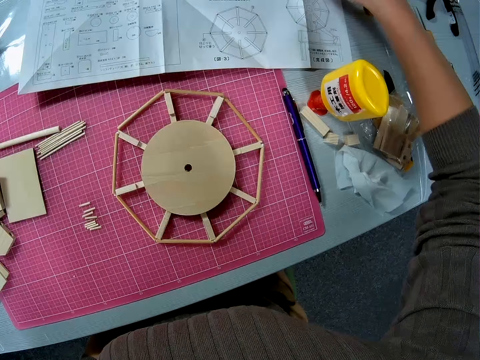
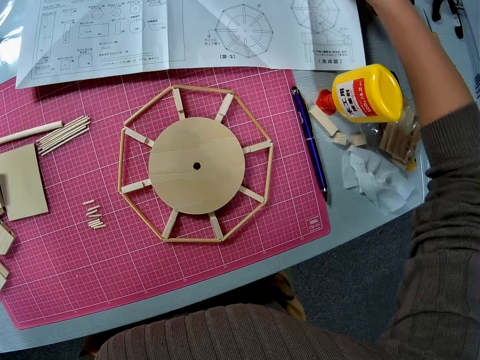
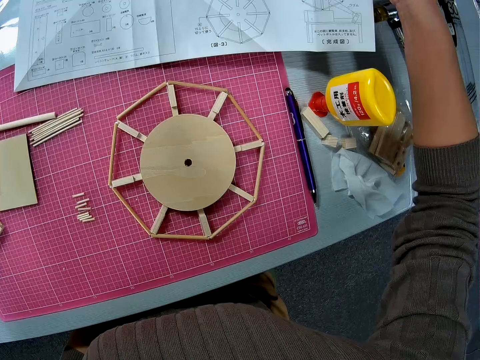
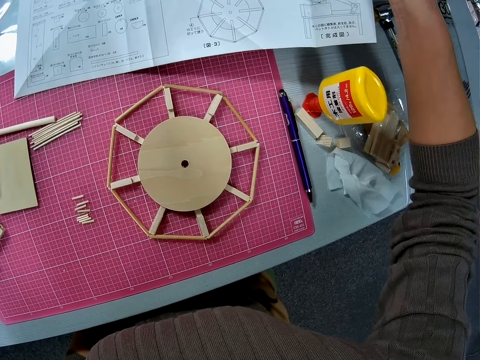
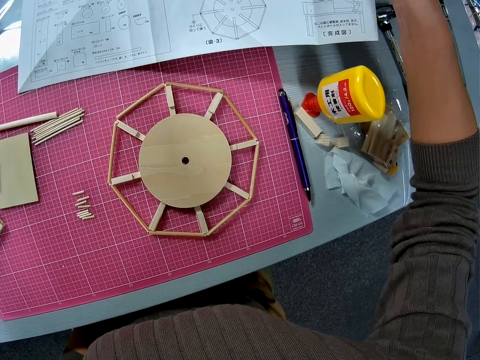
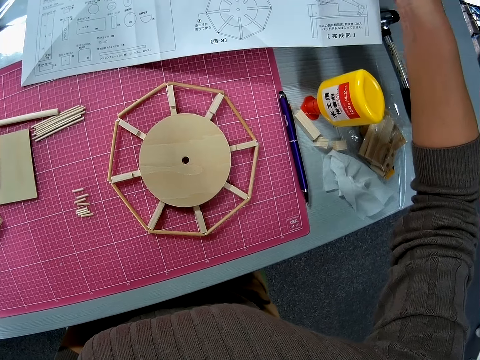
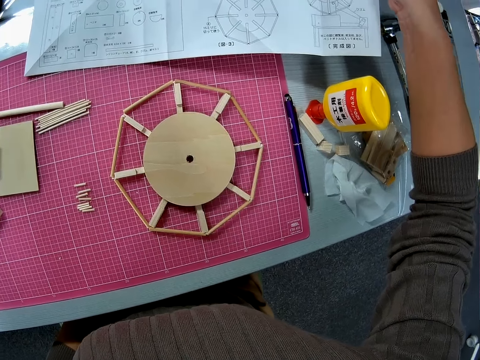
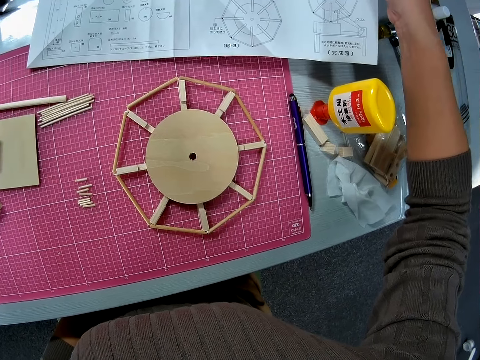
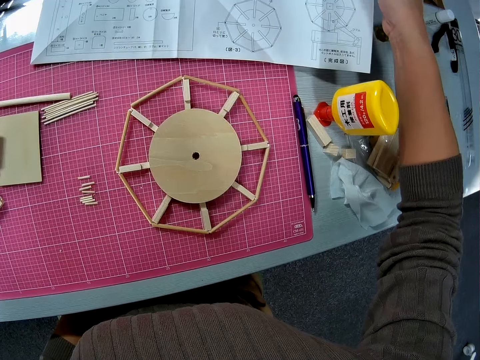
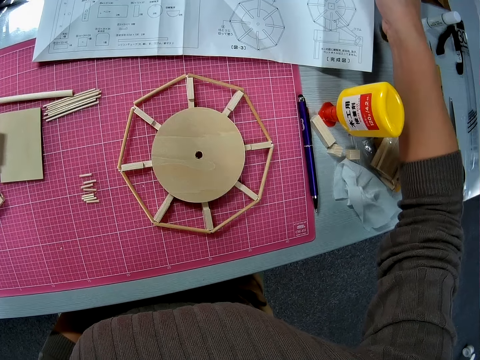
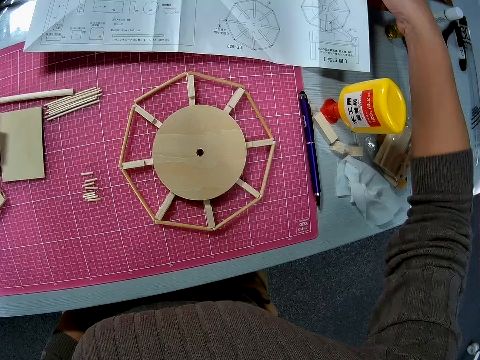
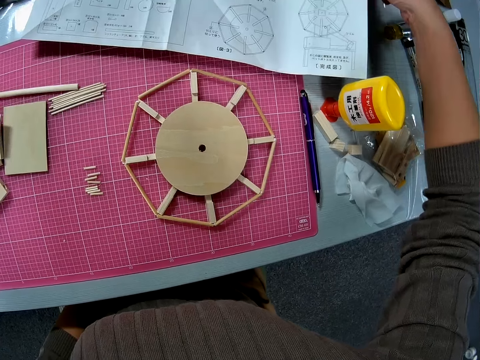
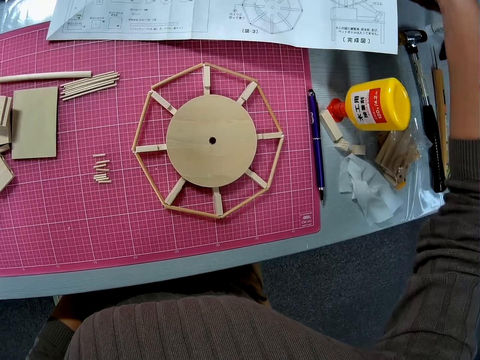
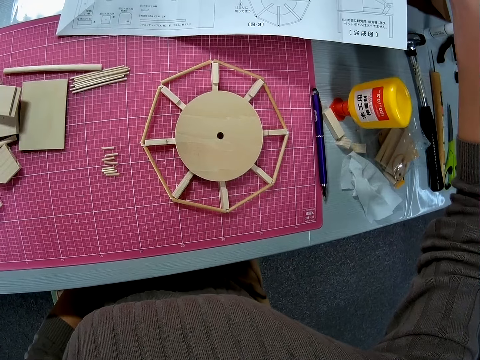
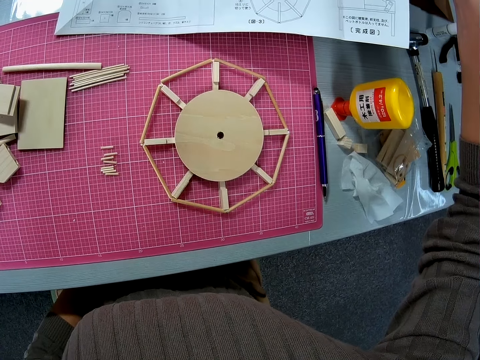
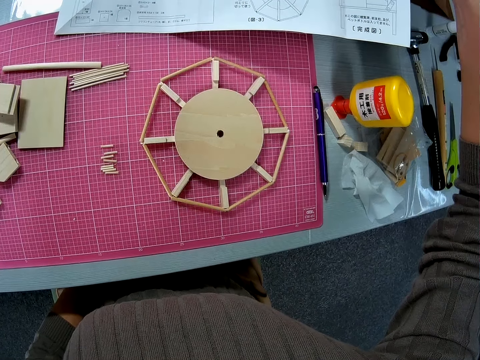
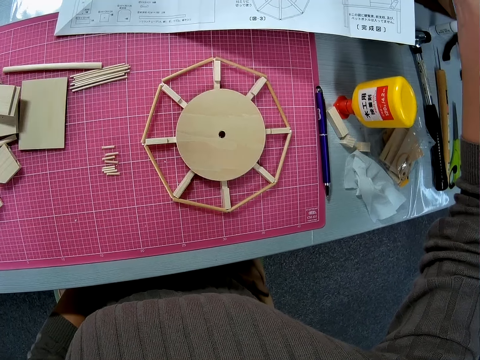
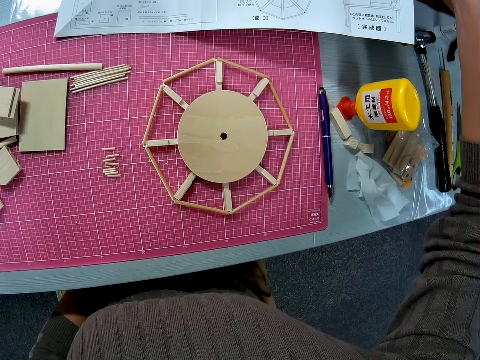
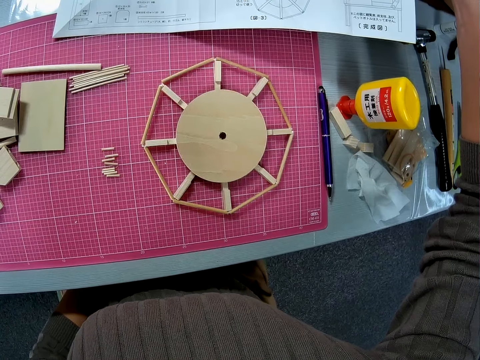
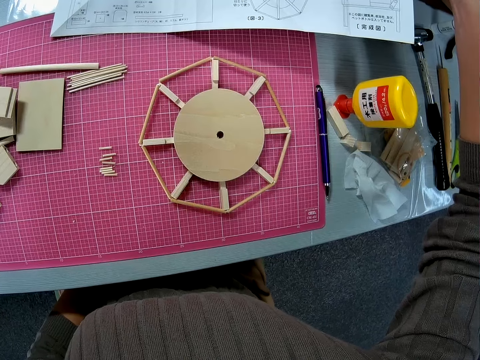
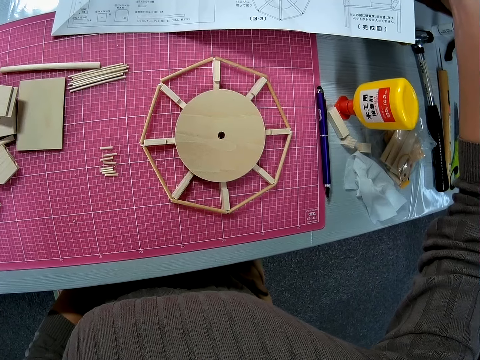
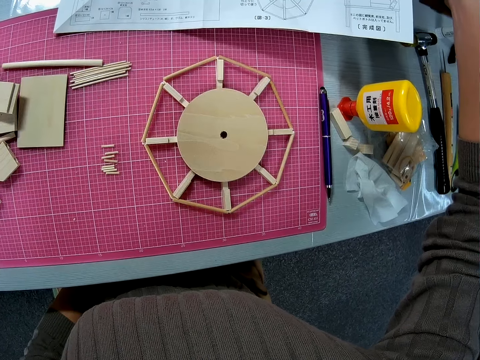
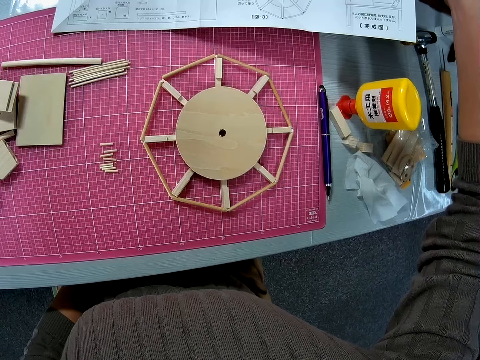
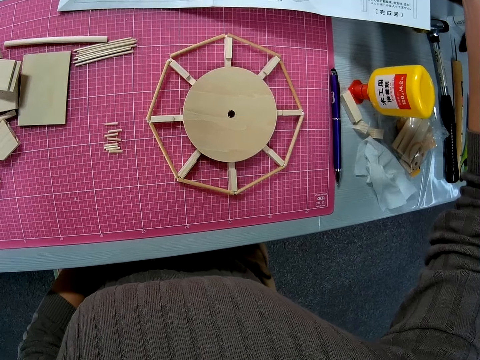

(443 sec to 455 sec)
The camera wearer checks the paper manual. They pick up a piece of paper from a table. They hold the piece of paper on the table.

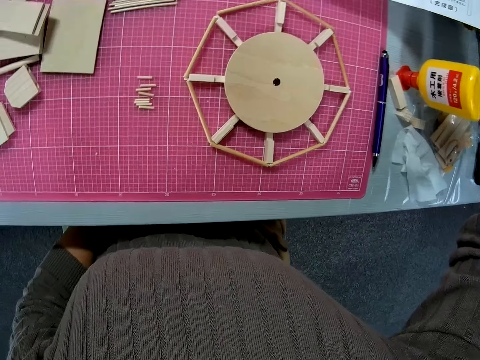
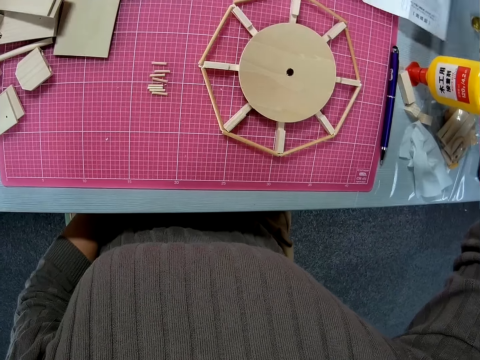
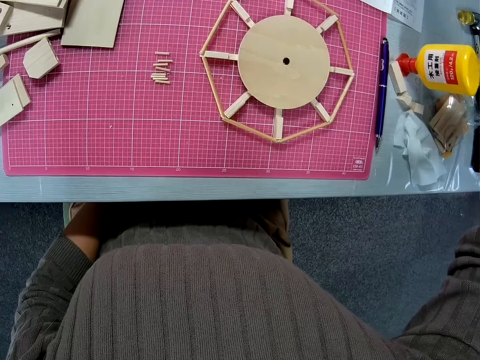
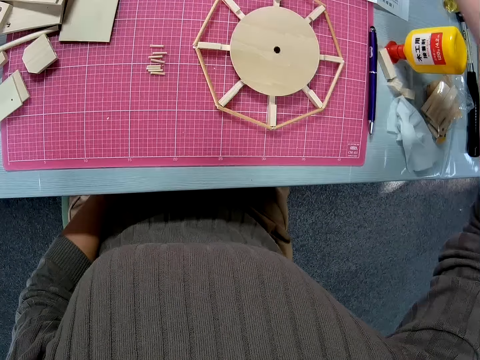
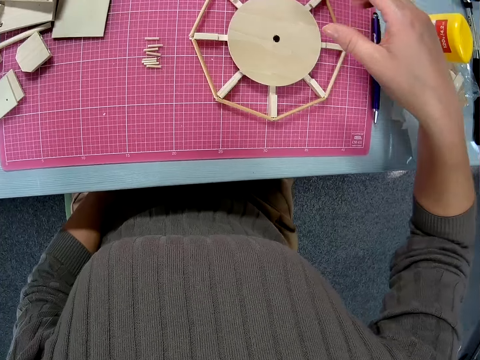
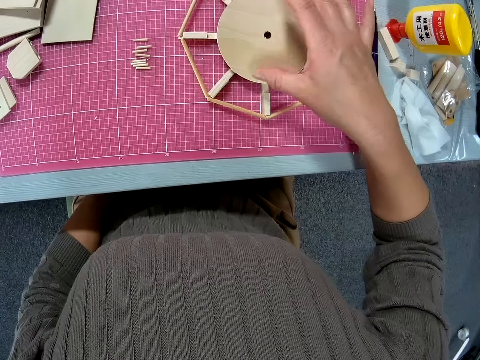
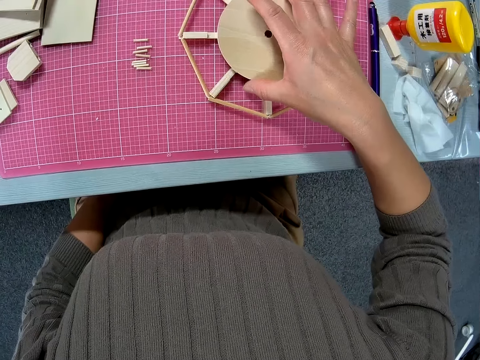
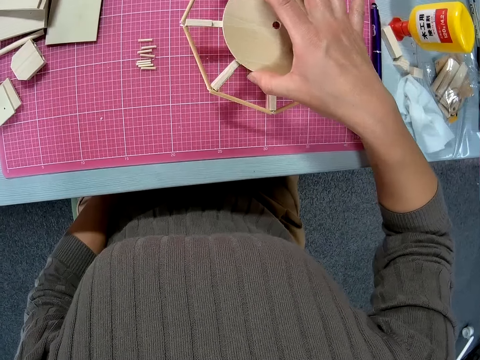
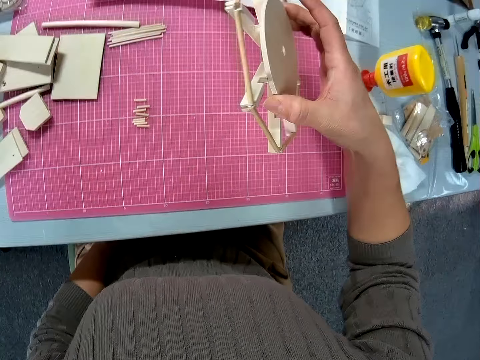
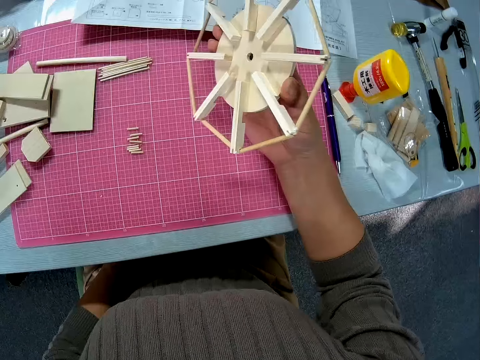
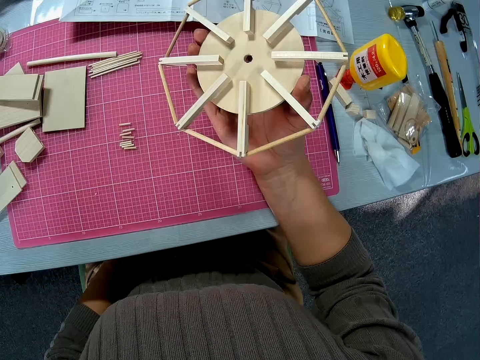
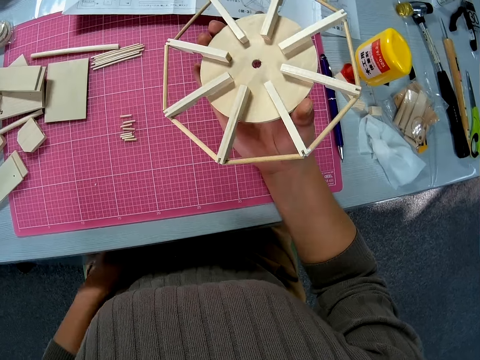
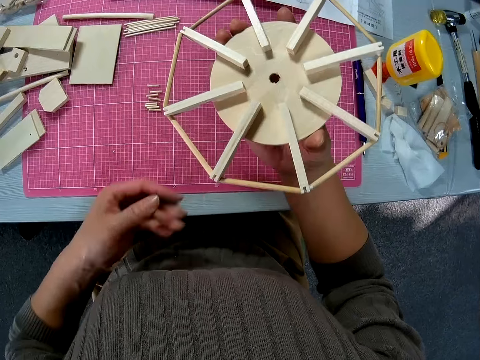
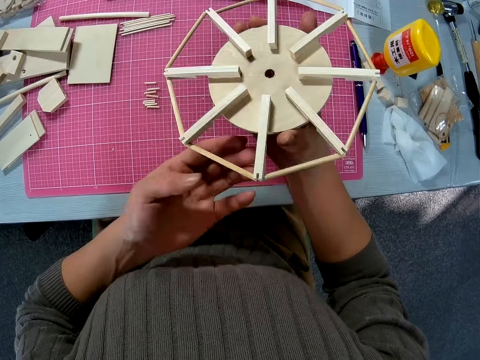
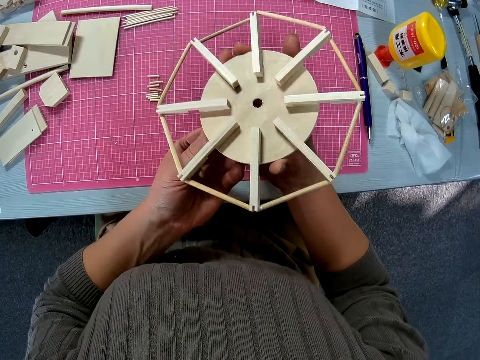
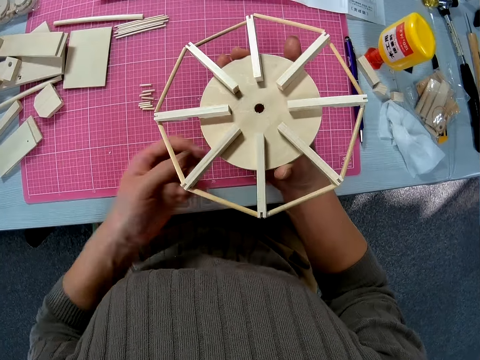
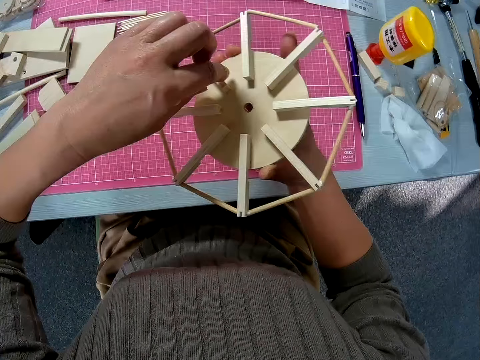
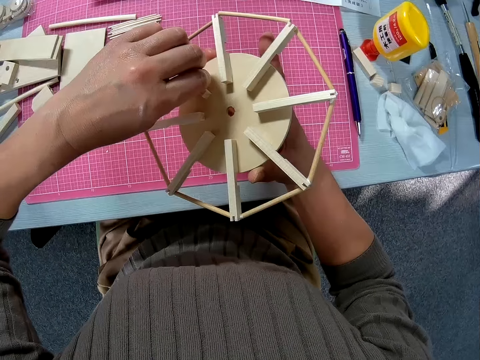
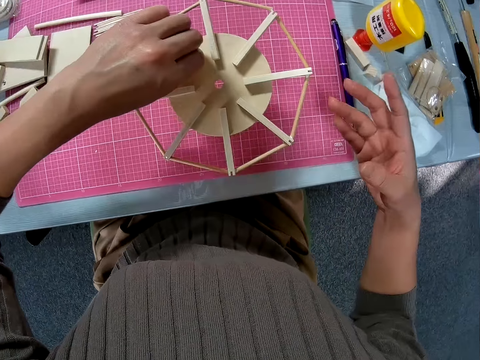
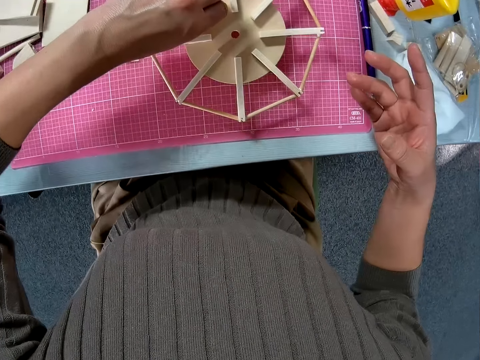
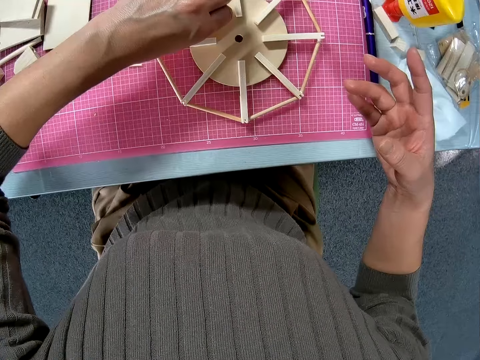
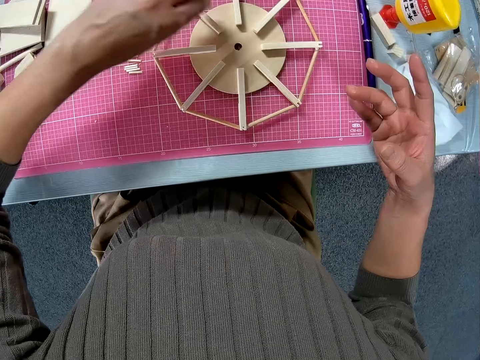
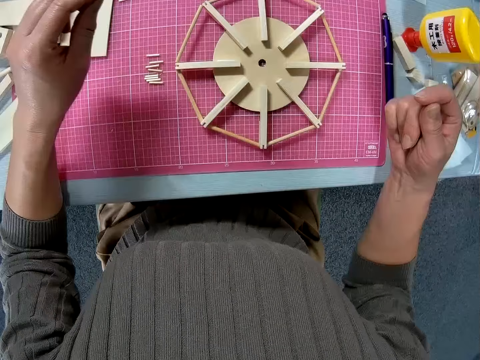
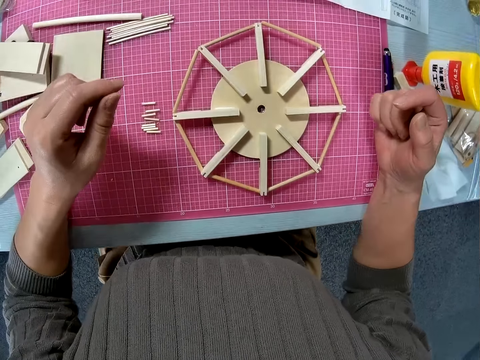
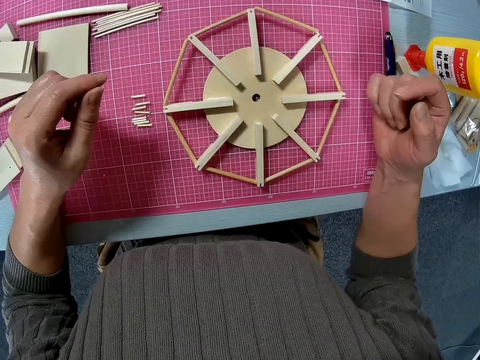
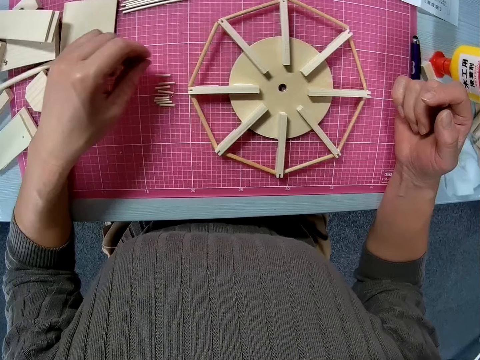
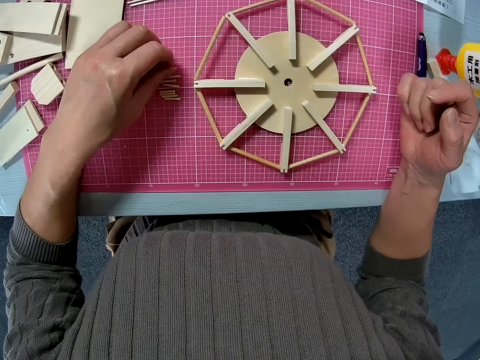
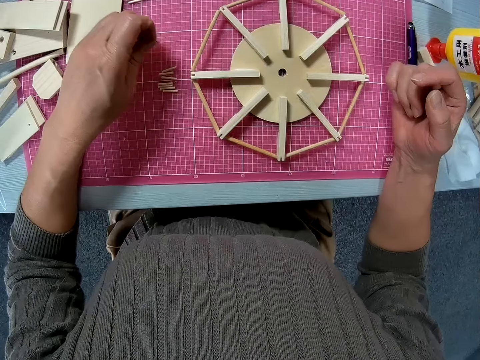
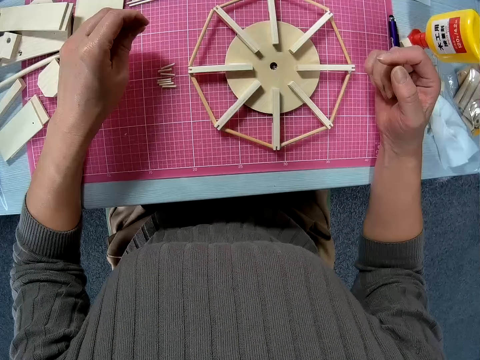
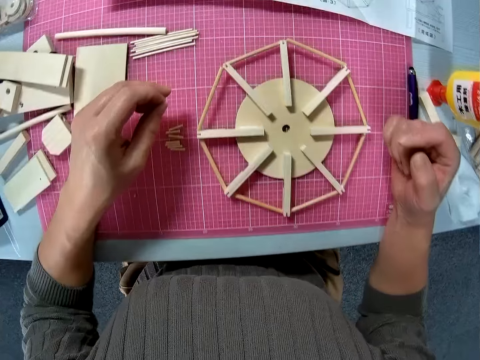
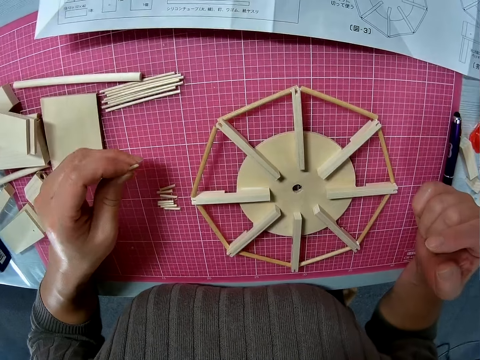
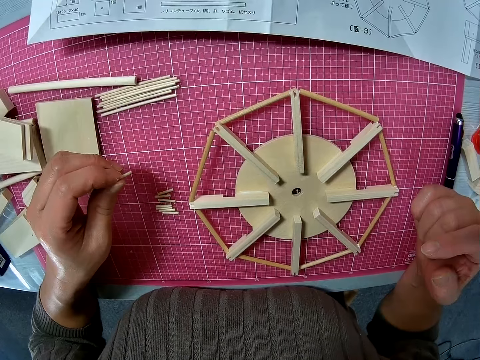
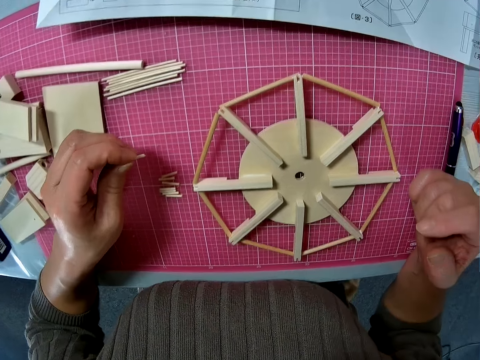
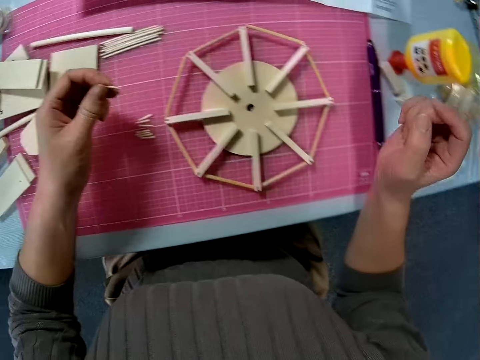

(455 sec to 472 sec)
The camera wearer looks around a table. She picks up a wood pet model from a cutting mat. She flips the wood pet model with a hand. She puts down the wood pet model on the cutting mat. She looks around the table. She takes one of the short wood pieces from the cutting mat with her left hand. She looks around the table.
